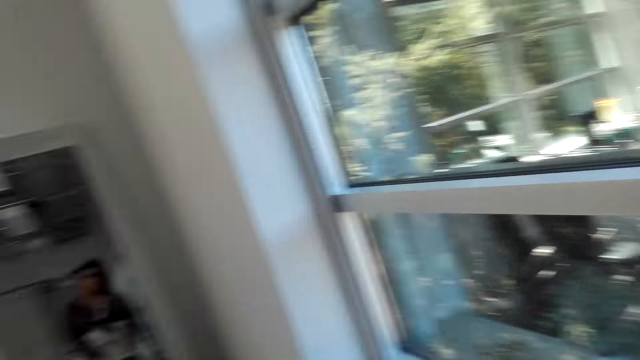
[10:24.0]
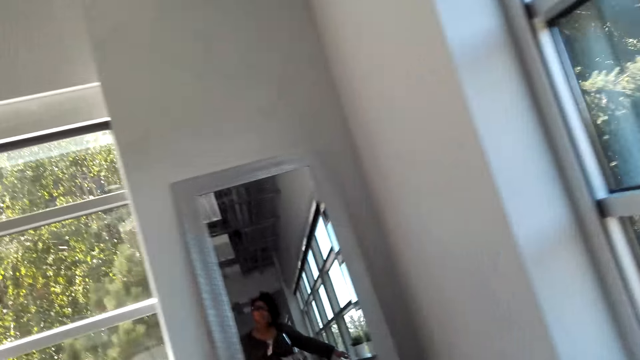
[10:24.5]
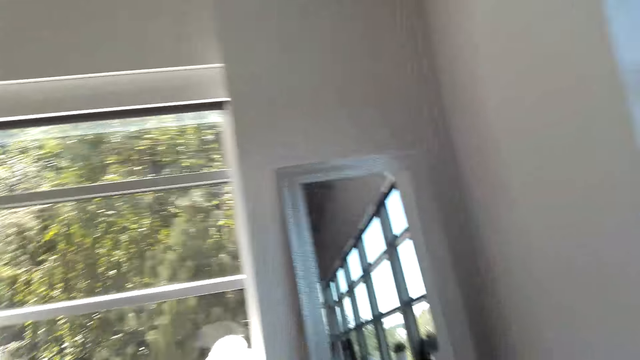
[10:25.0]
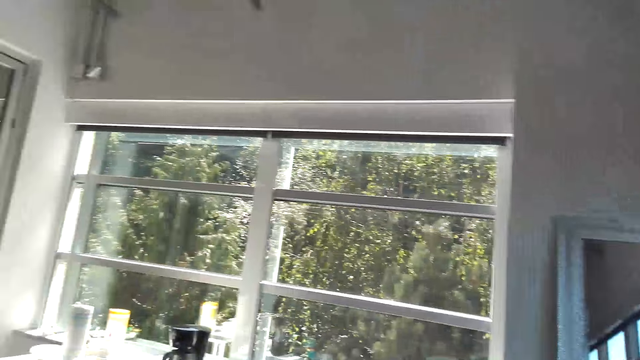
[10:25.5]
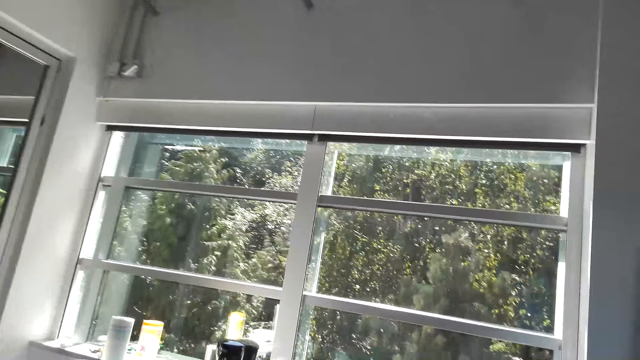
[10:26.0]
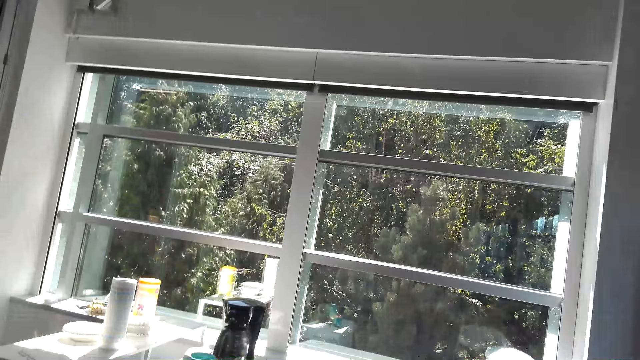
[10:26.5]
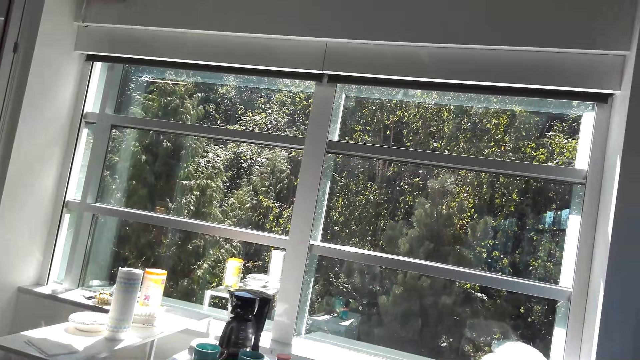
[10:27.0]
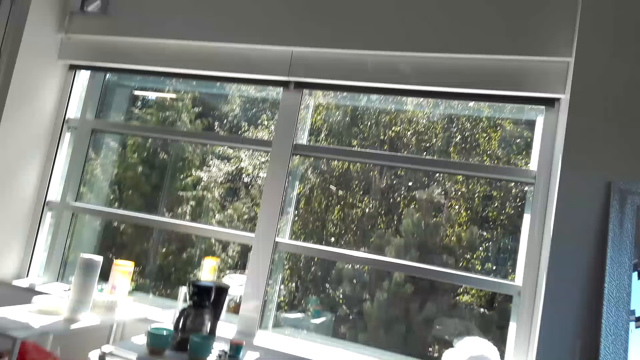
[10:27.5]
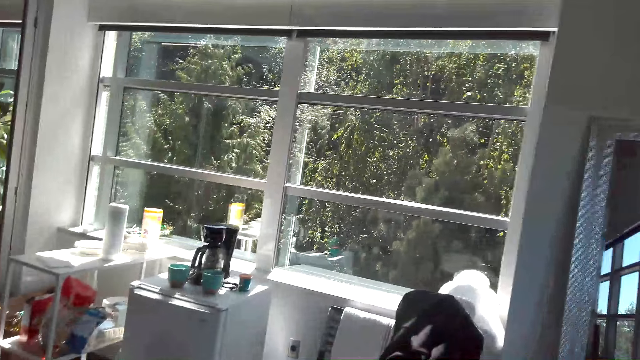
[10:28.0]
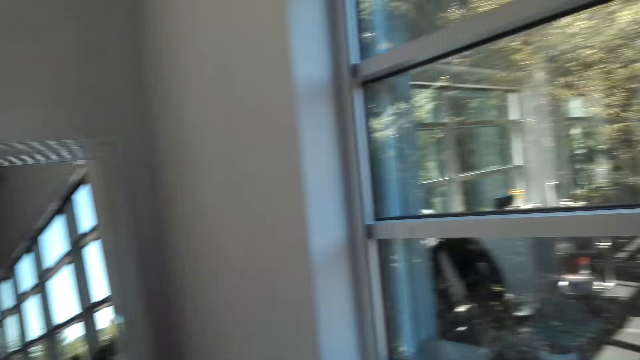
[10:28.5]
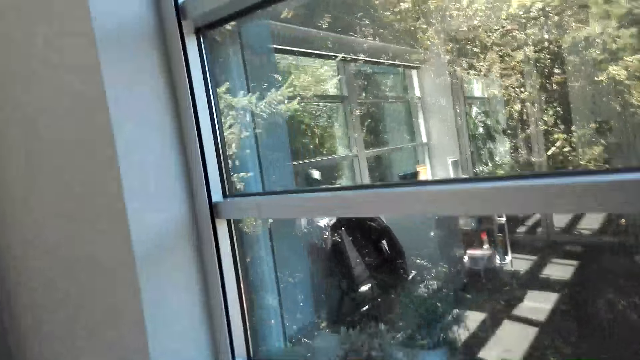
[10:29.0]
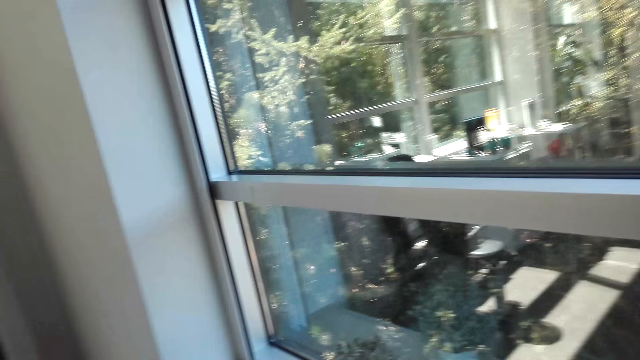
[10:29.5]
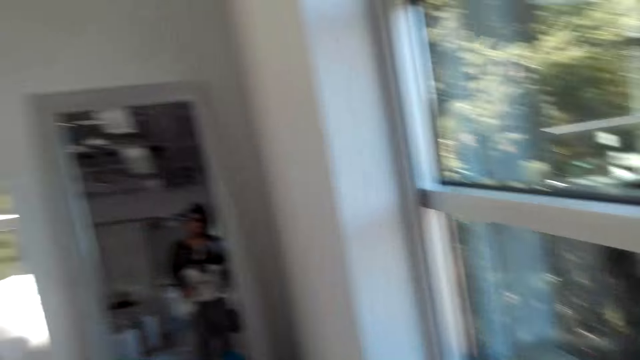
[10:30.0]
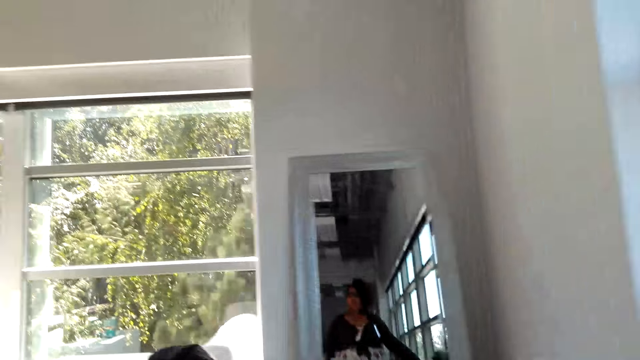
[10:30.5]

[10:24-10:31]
The camera wearer does exercises.

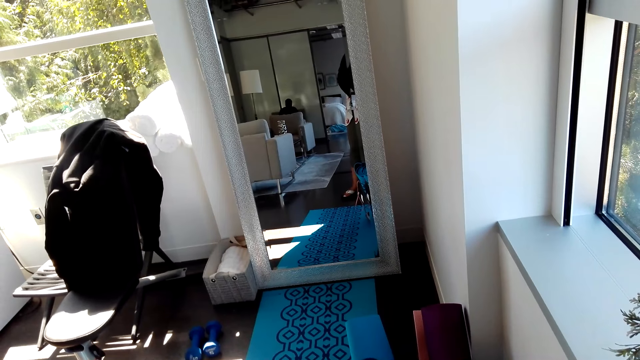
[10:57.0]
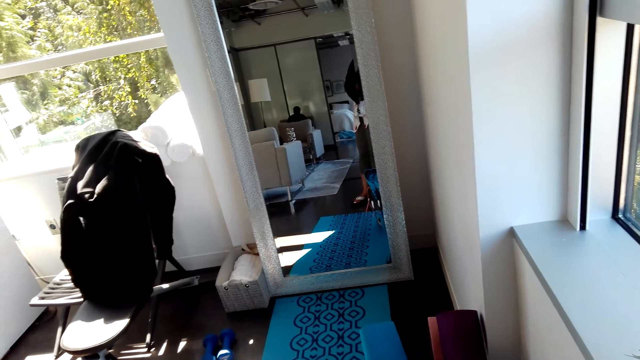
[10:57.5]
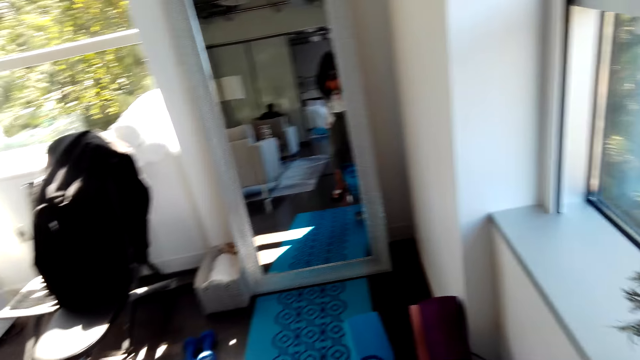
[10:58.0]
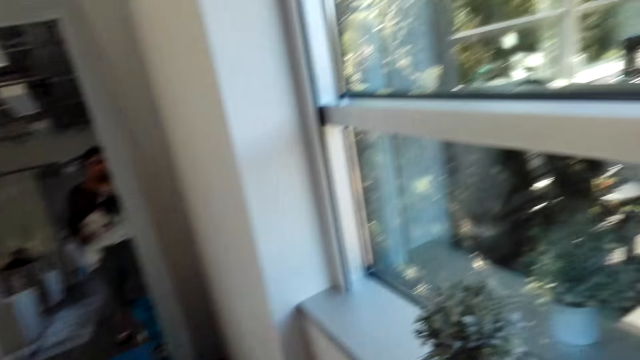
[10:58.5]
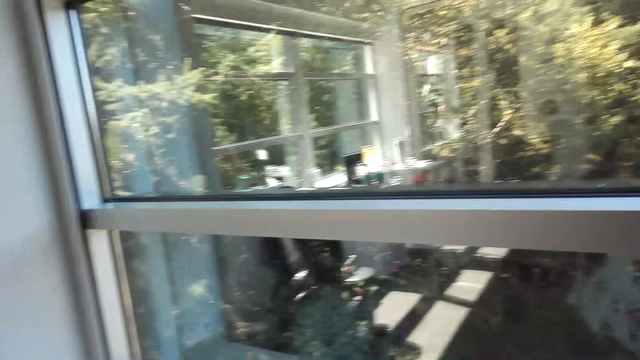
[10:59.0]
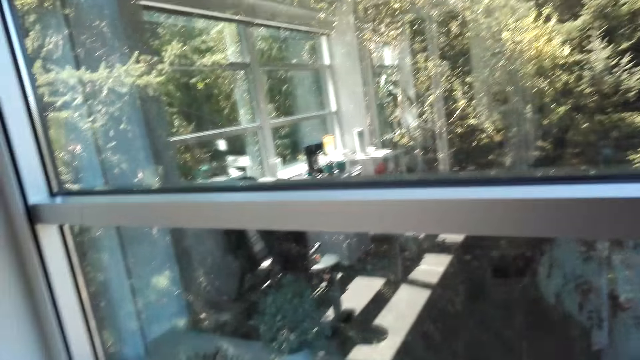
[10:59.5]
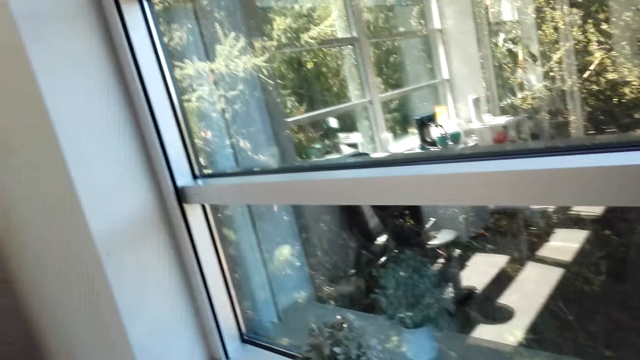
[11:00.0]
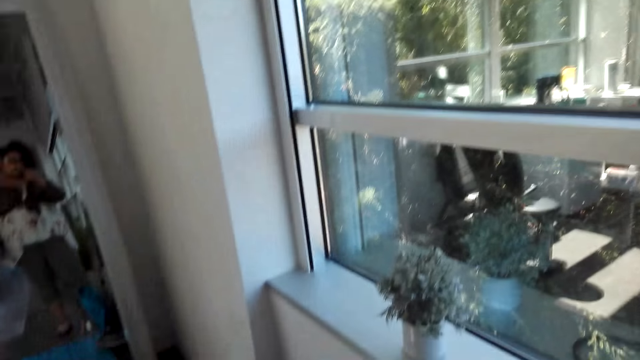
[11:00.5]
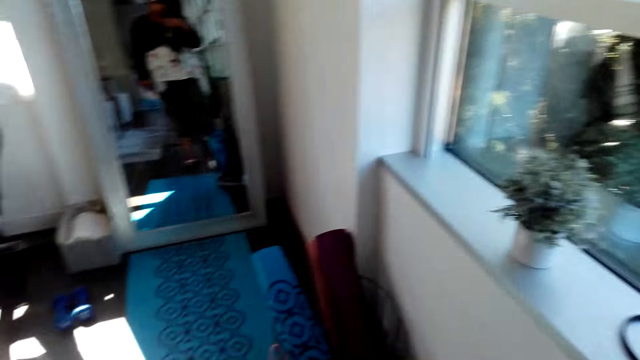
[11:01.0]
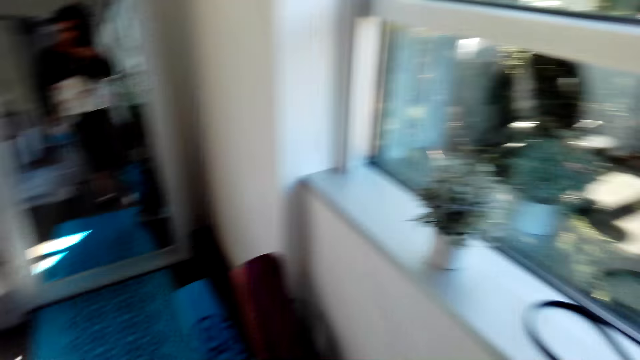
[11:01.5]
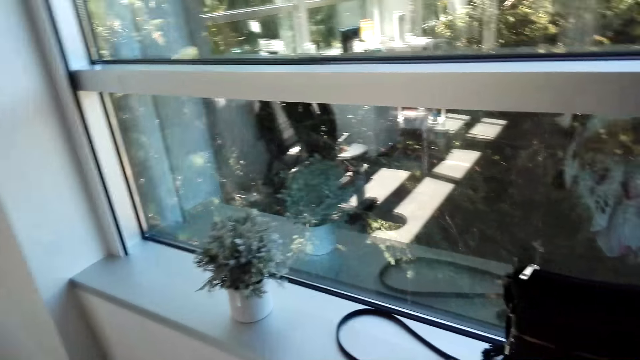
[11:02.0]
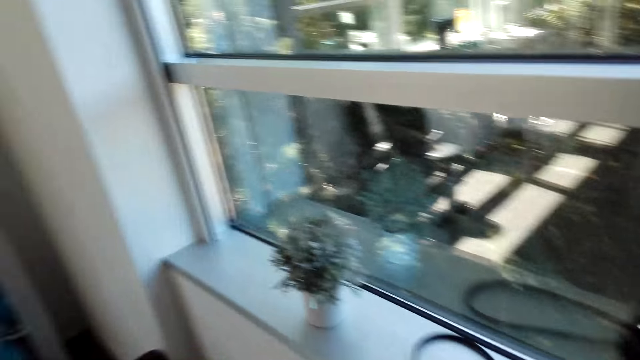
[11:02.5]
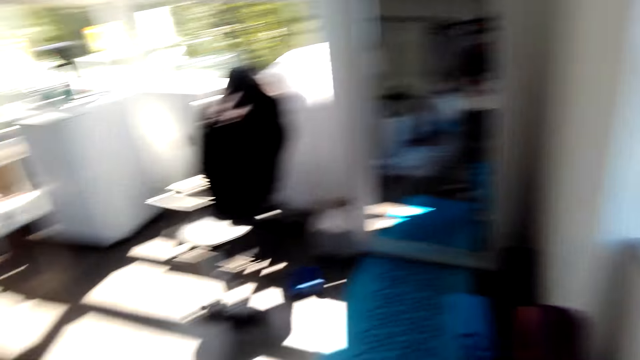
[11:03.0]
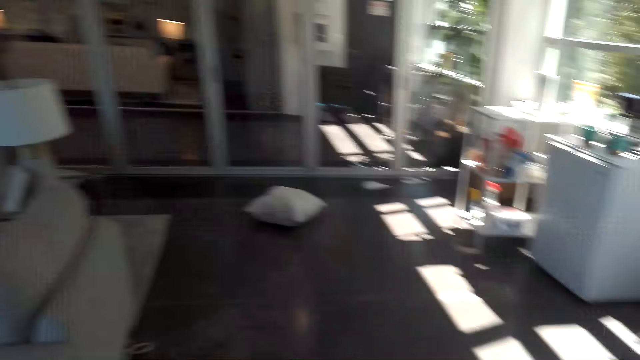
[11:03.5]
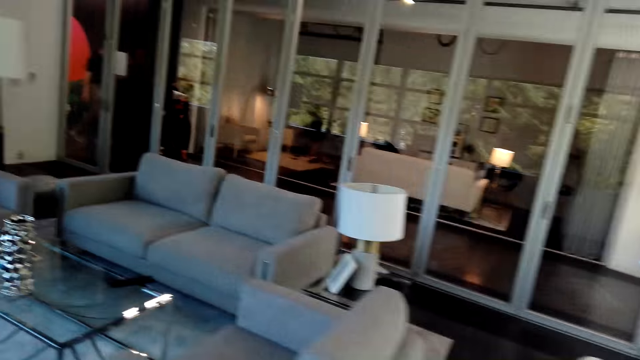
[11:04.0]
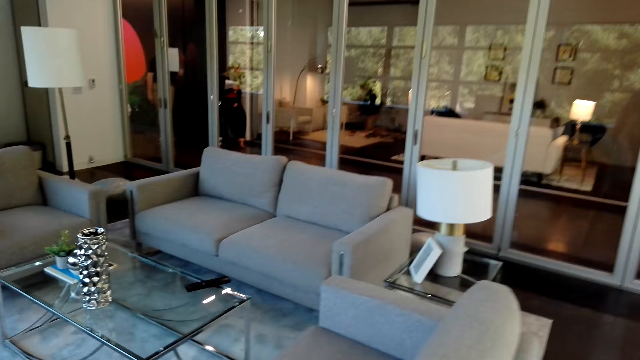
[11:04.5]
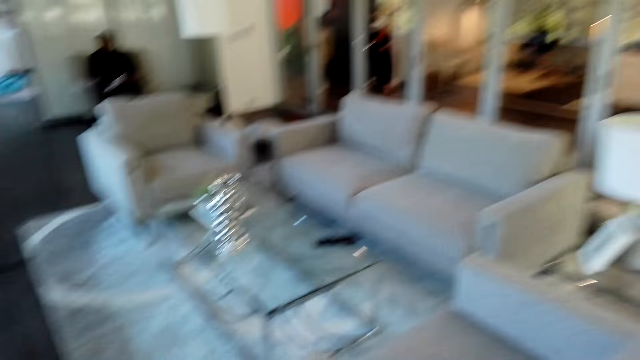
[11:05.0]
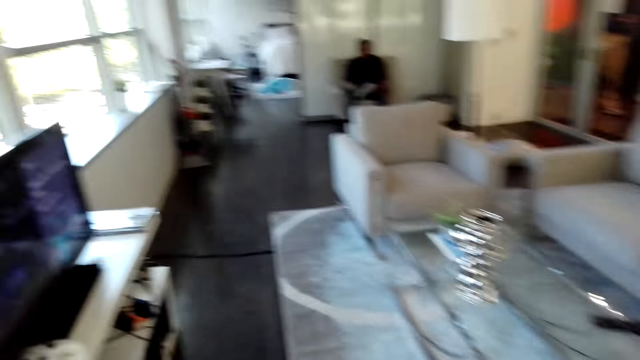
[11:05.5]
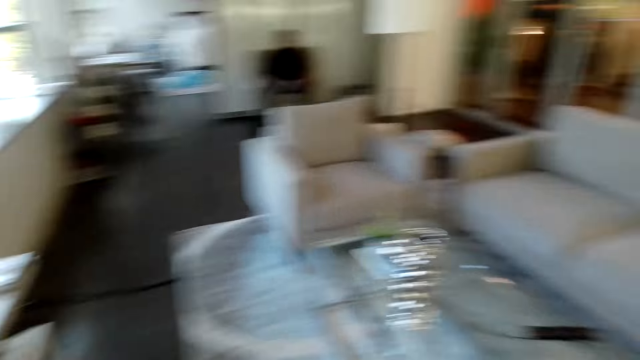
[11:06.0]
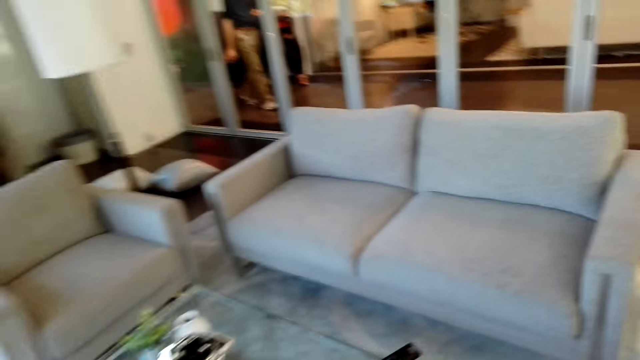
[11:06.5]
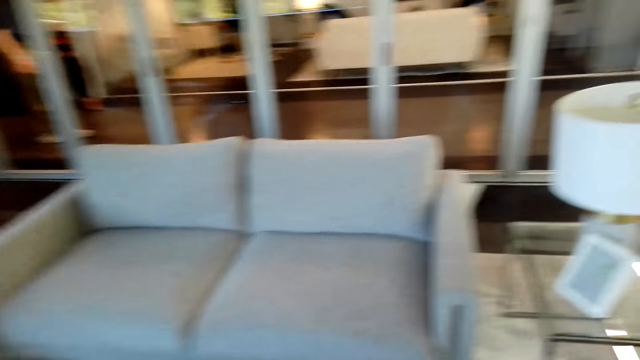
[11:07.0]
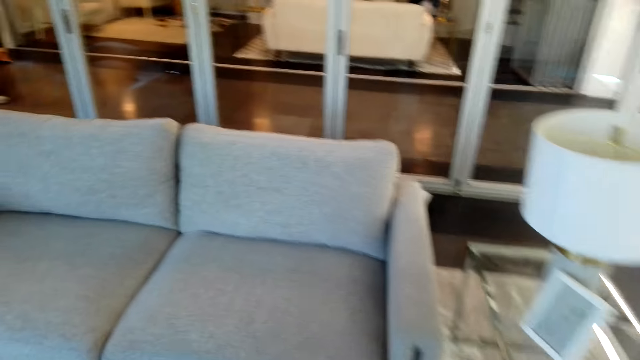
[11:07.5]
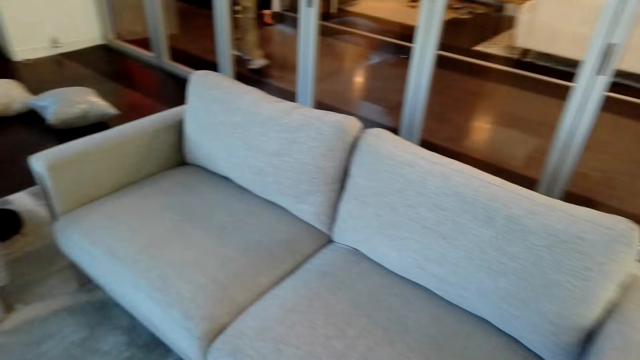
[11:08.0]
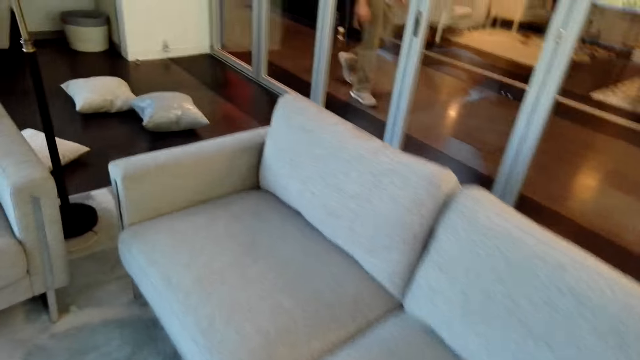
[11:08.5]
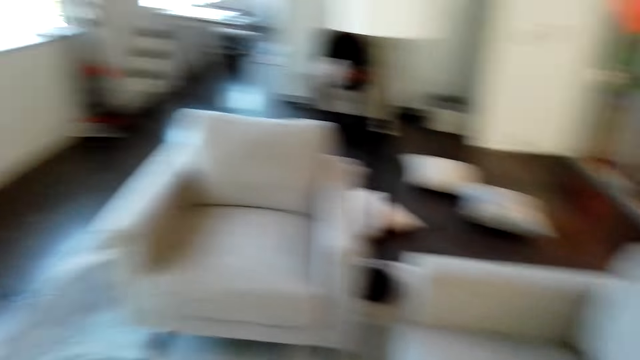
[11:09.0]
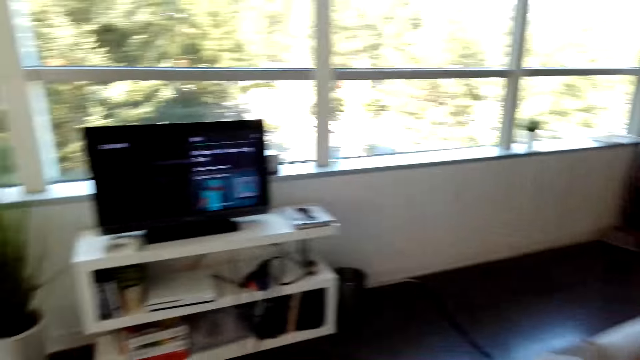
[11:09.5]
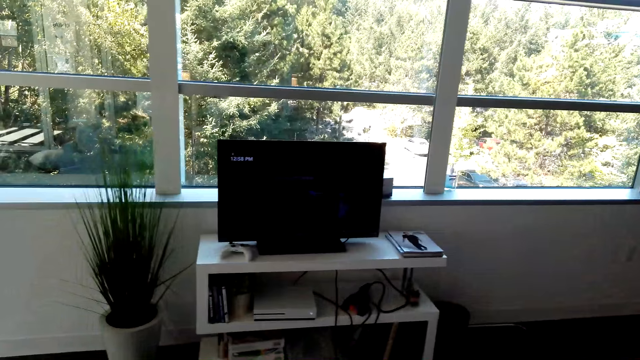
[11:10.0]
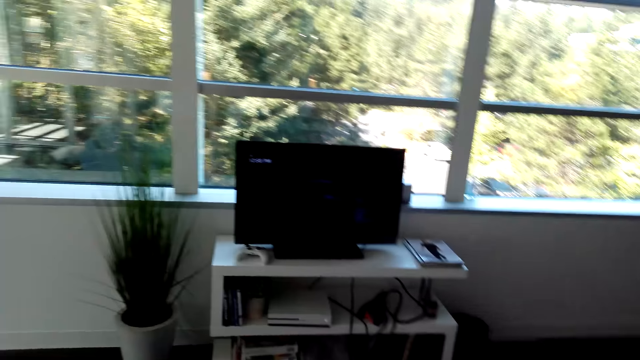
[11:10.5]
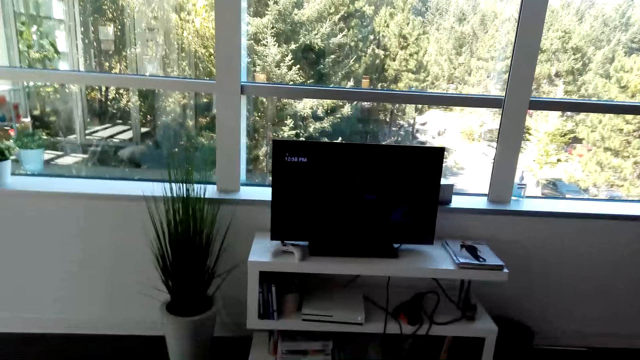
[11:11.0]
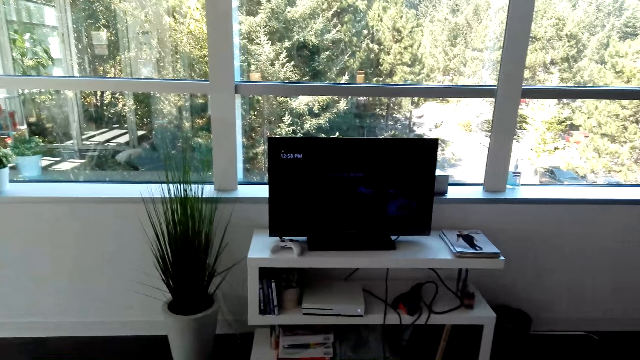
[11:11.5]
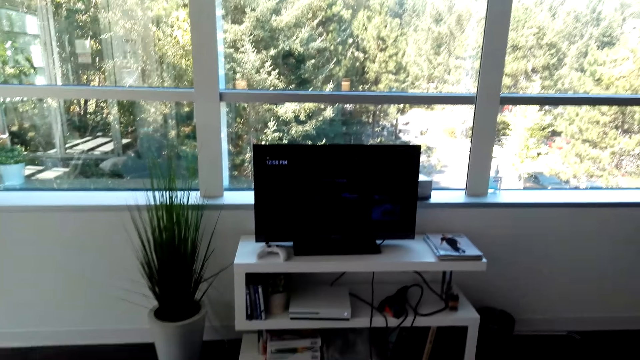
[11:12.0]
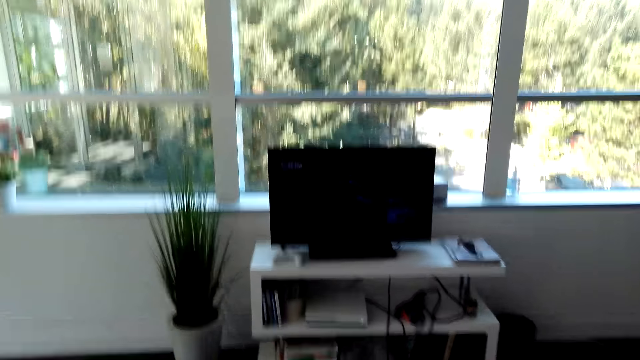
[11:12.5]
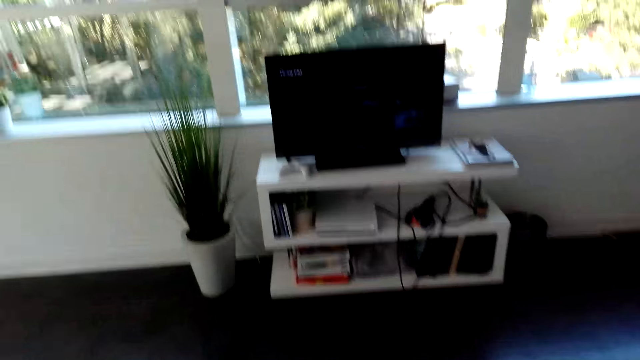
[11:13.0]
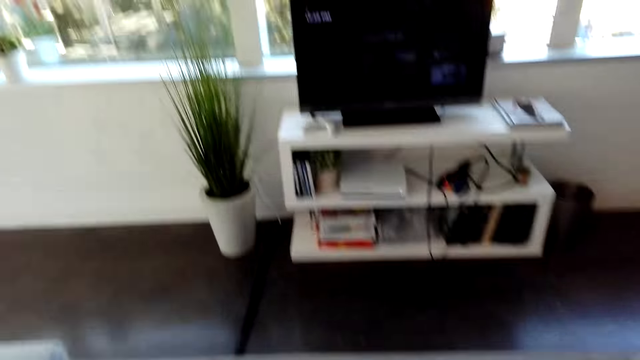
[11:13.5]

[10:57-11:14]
The camera wearer looks around. They walk around the room.
